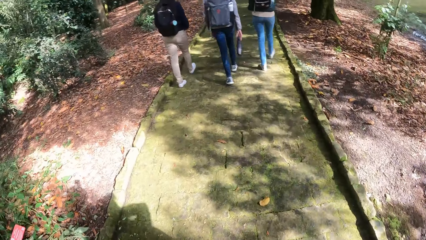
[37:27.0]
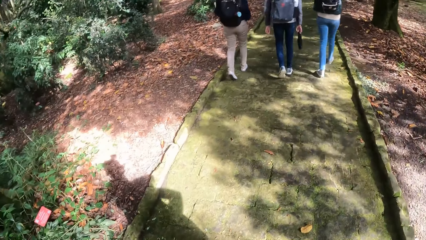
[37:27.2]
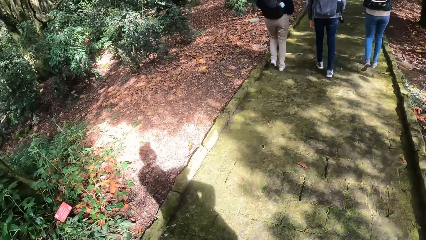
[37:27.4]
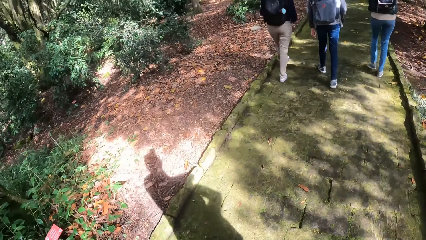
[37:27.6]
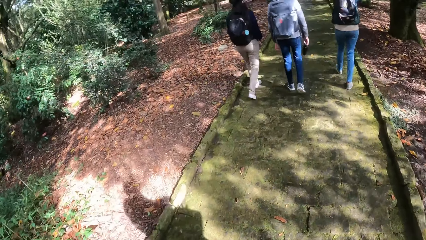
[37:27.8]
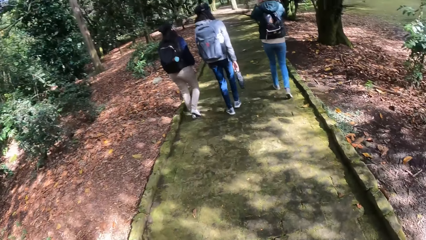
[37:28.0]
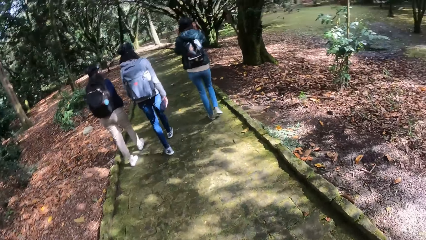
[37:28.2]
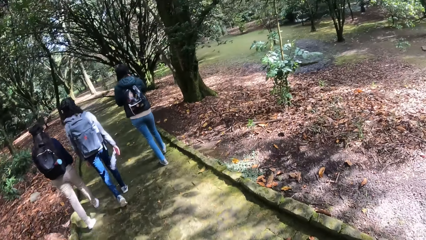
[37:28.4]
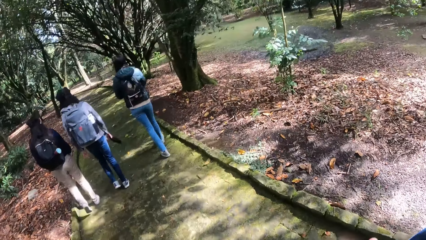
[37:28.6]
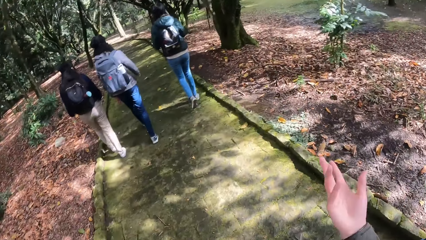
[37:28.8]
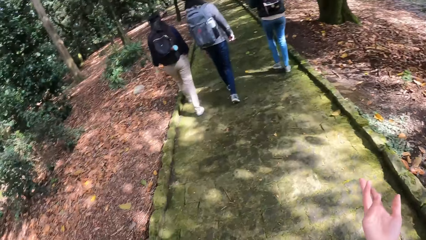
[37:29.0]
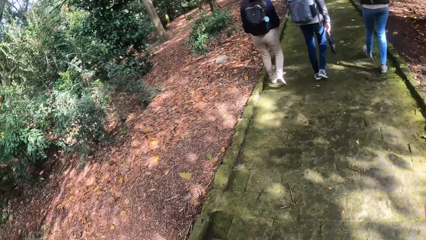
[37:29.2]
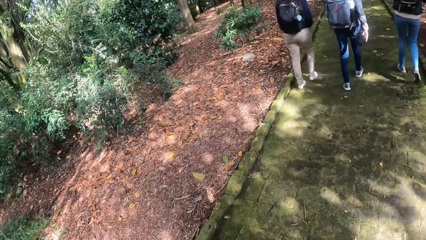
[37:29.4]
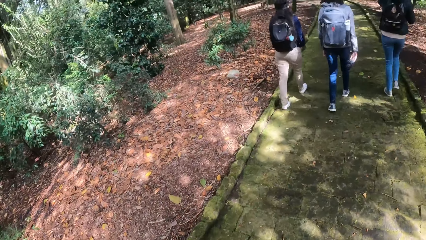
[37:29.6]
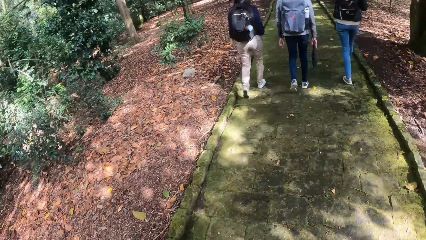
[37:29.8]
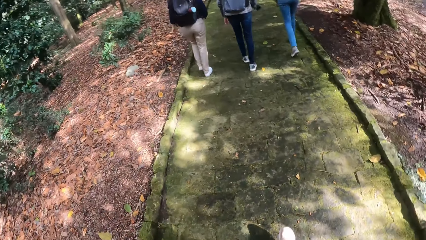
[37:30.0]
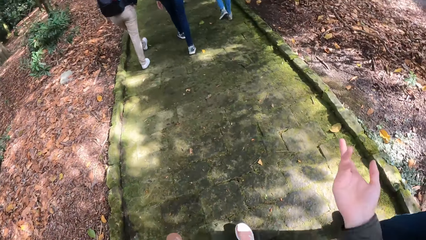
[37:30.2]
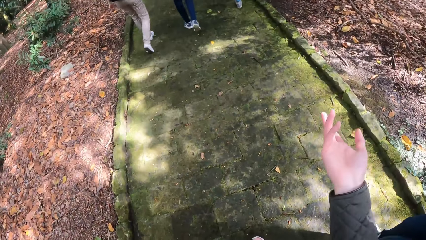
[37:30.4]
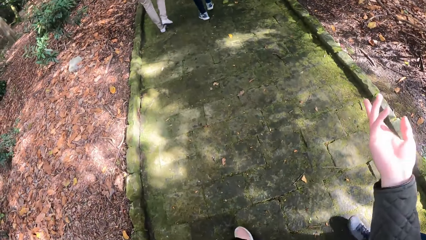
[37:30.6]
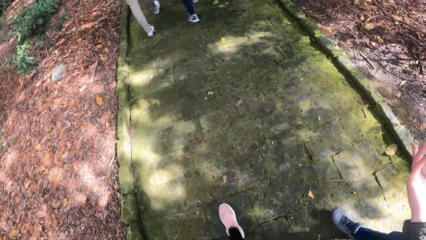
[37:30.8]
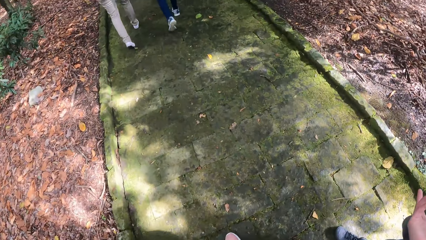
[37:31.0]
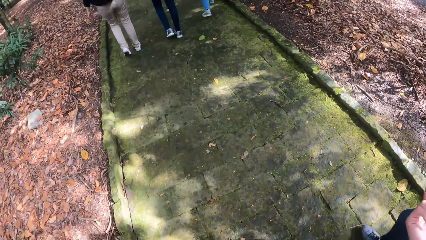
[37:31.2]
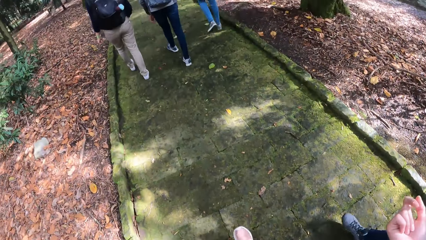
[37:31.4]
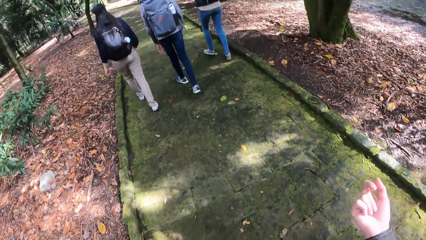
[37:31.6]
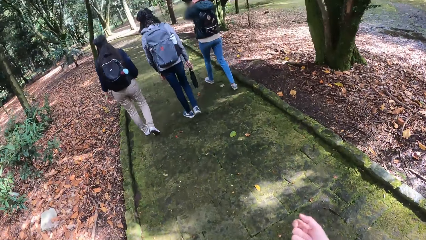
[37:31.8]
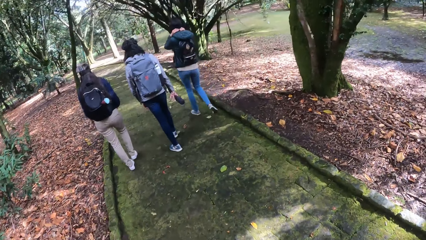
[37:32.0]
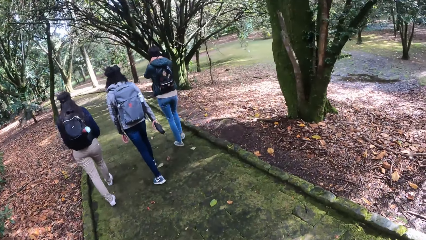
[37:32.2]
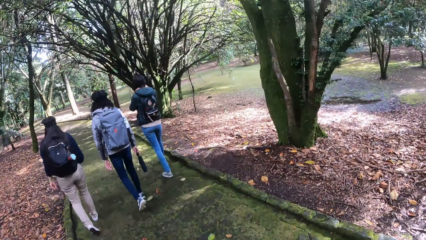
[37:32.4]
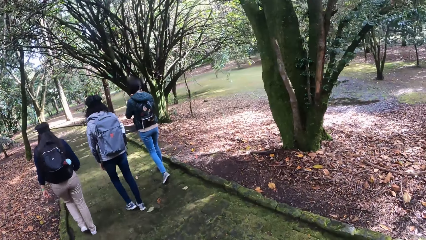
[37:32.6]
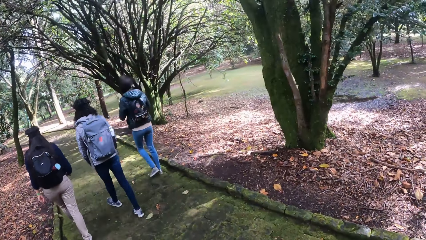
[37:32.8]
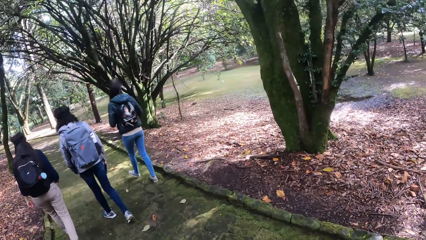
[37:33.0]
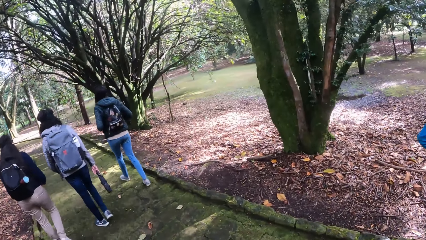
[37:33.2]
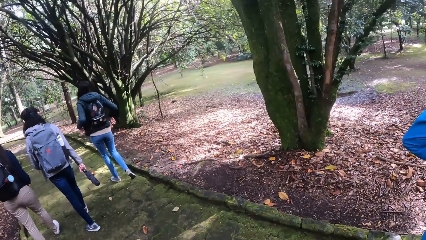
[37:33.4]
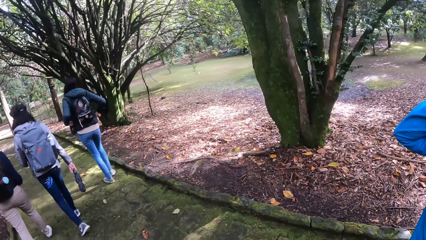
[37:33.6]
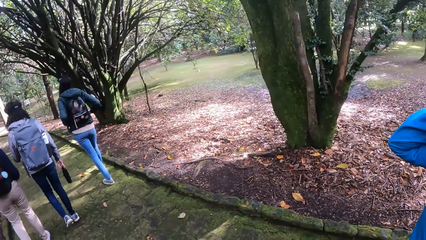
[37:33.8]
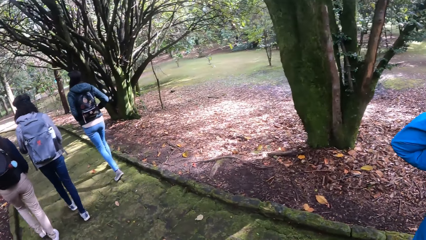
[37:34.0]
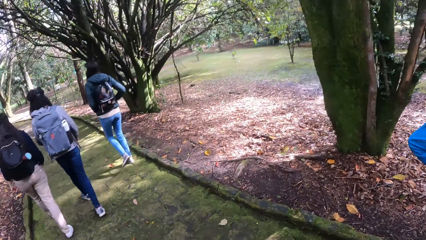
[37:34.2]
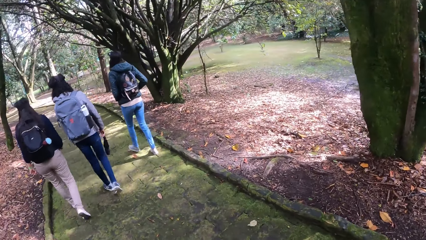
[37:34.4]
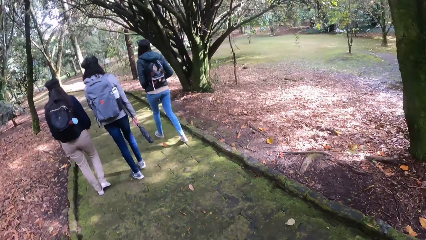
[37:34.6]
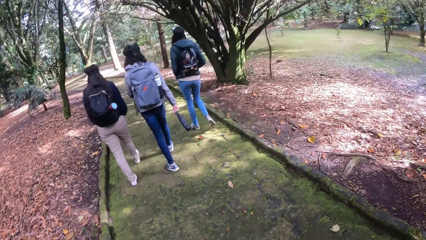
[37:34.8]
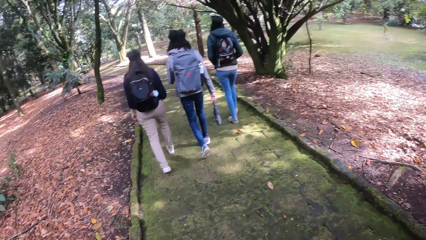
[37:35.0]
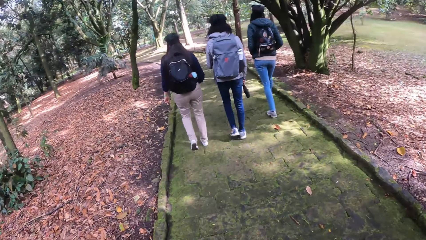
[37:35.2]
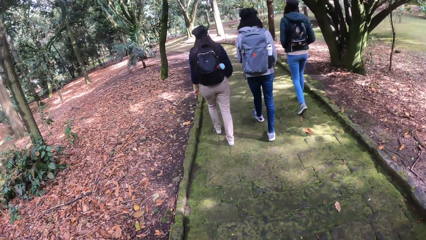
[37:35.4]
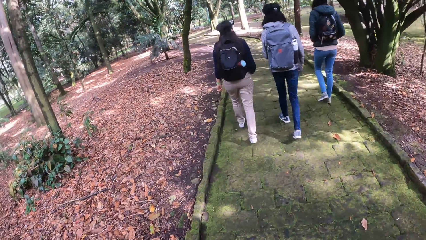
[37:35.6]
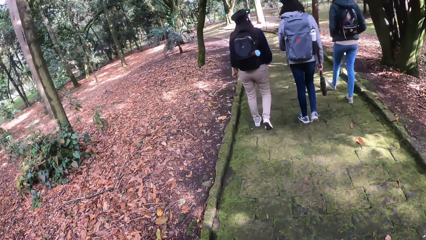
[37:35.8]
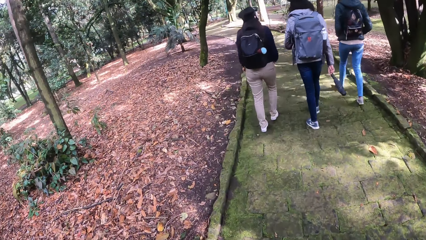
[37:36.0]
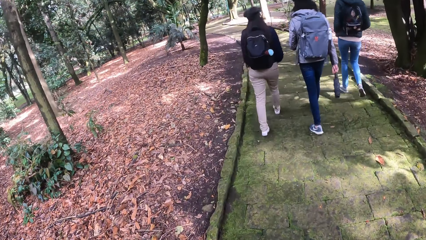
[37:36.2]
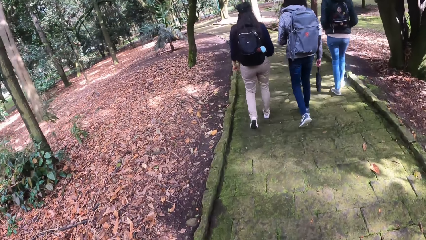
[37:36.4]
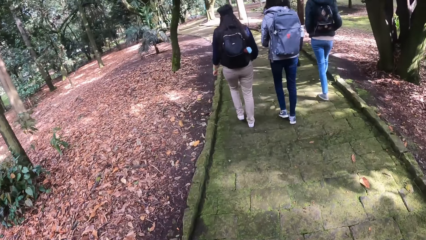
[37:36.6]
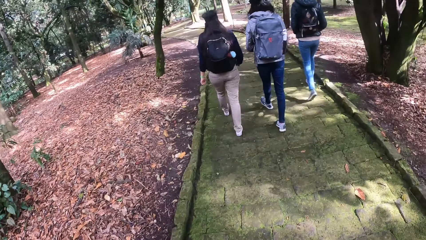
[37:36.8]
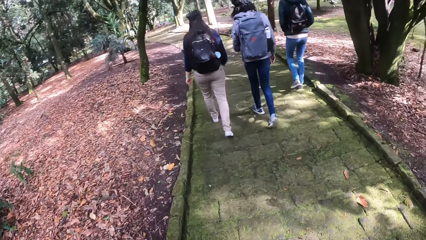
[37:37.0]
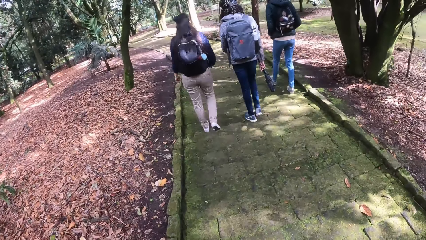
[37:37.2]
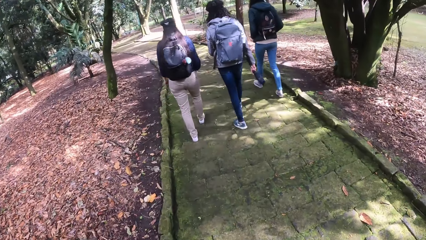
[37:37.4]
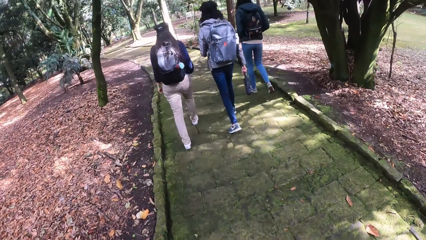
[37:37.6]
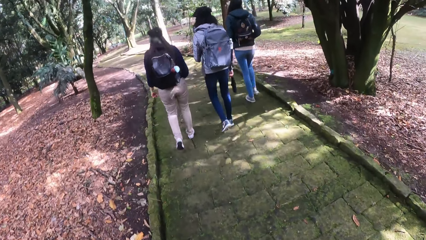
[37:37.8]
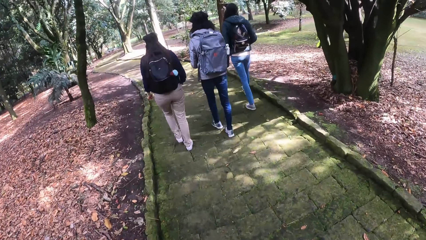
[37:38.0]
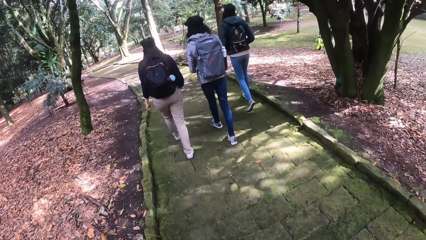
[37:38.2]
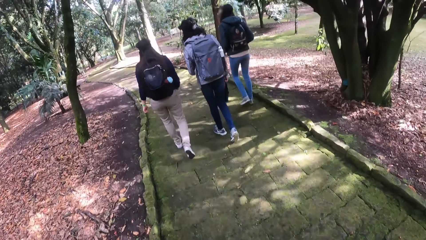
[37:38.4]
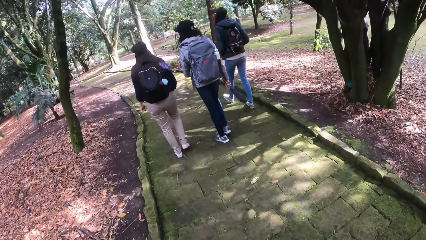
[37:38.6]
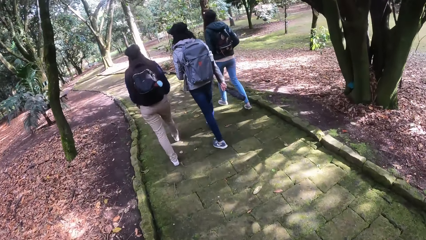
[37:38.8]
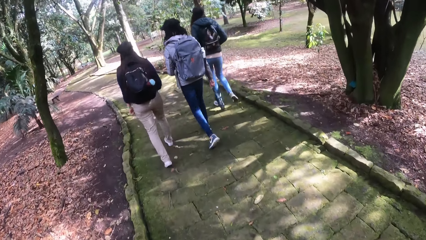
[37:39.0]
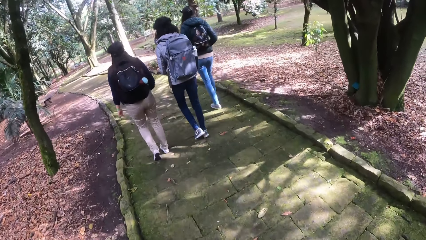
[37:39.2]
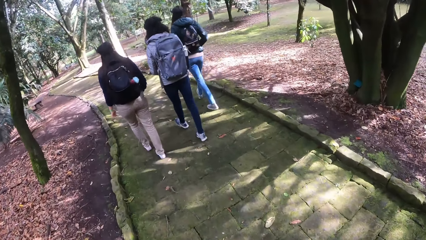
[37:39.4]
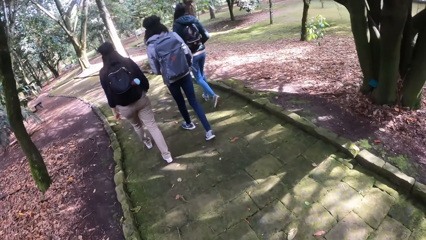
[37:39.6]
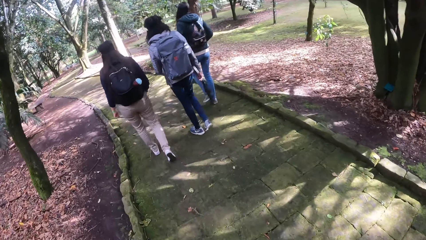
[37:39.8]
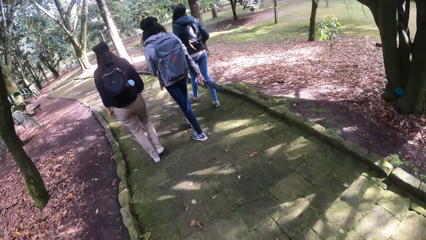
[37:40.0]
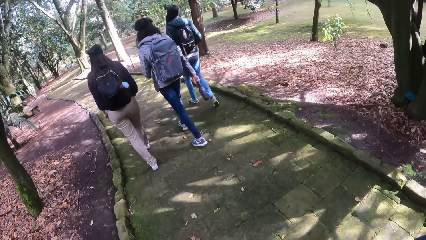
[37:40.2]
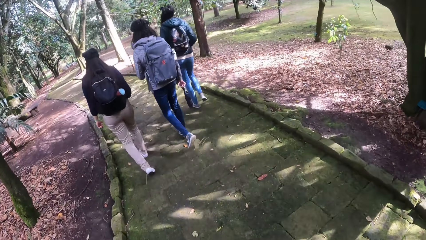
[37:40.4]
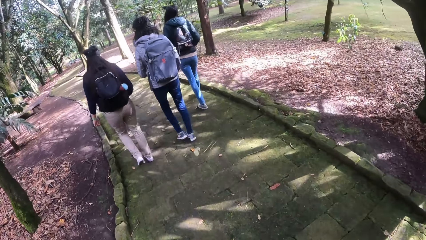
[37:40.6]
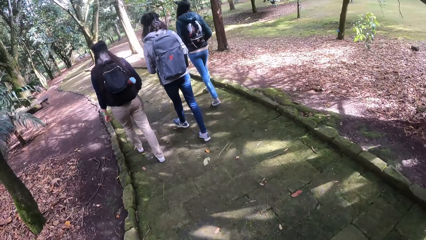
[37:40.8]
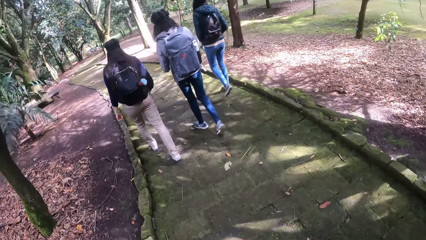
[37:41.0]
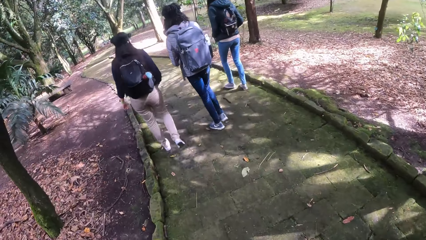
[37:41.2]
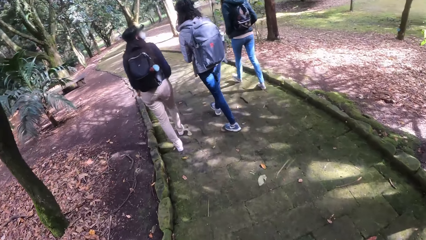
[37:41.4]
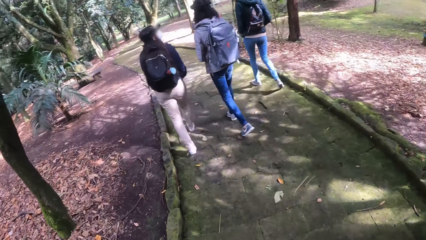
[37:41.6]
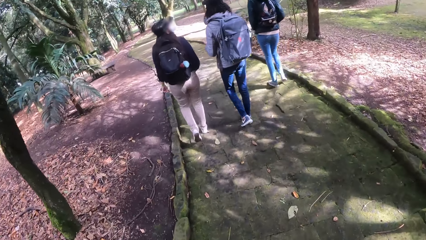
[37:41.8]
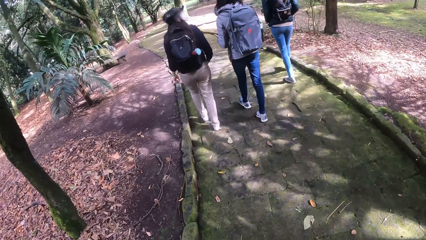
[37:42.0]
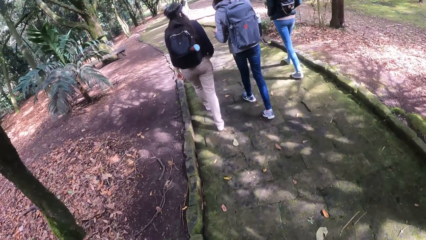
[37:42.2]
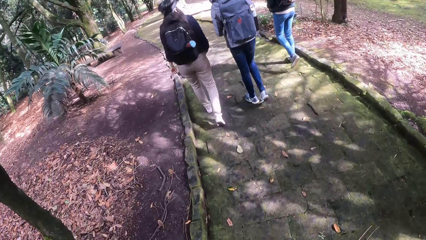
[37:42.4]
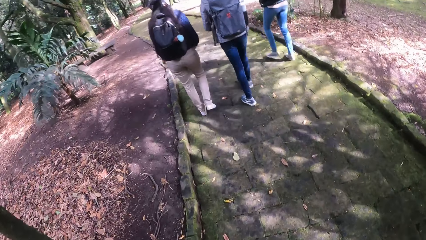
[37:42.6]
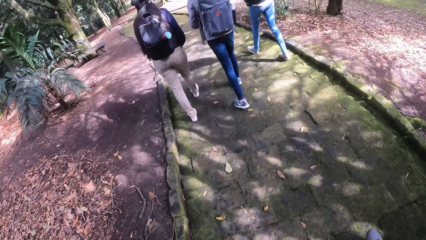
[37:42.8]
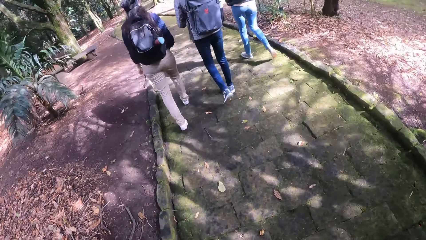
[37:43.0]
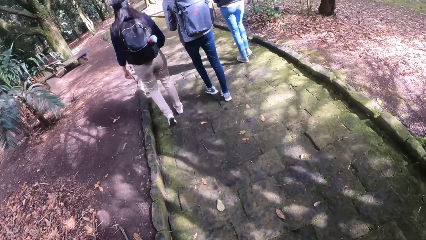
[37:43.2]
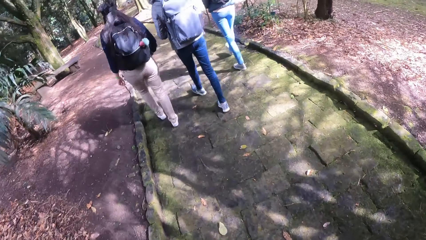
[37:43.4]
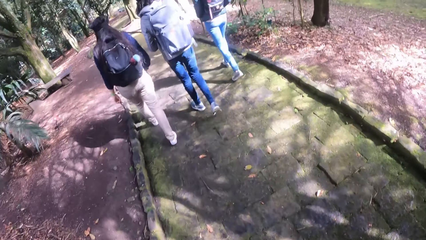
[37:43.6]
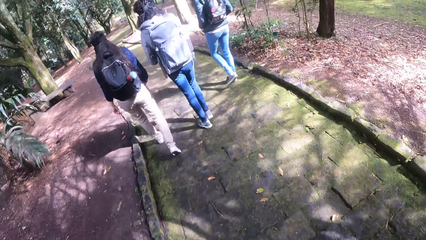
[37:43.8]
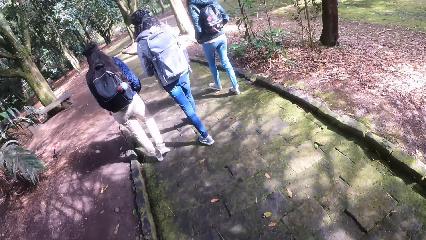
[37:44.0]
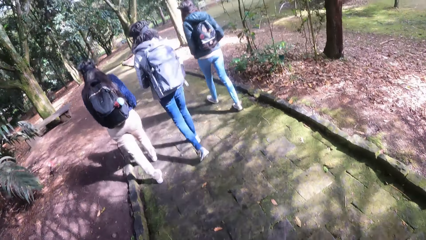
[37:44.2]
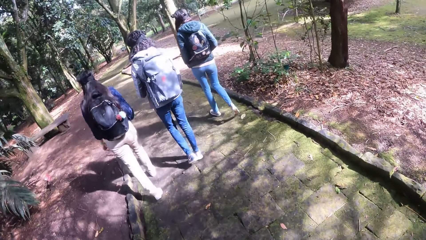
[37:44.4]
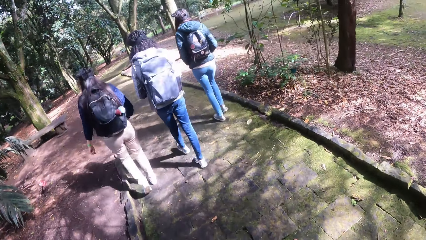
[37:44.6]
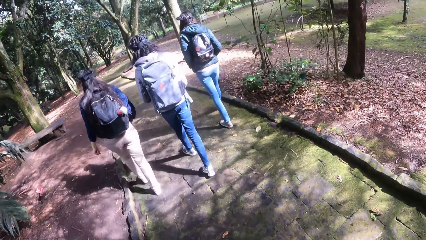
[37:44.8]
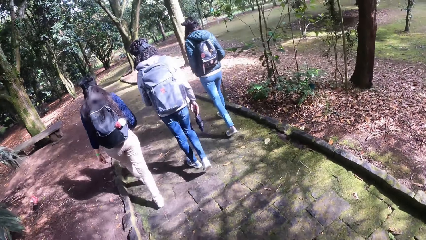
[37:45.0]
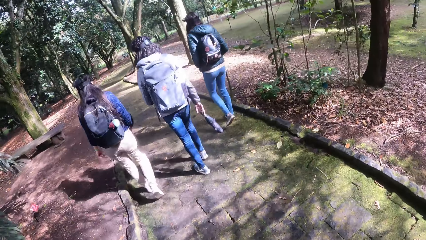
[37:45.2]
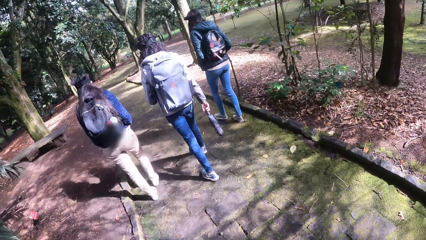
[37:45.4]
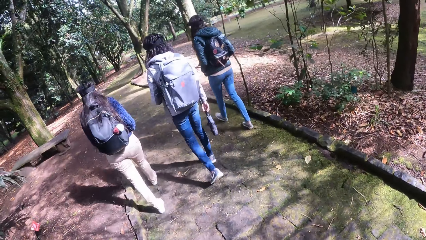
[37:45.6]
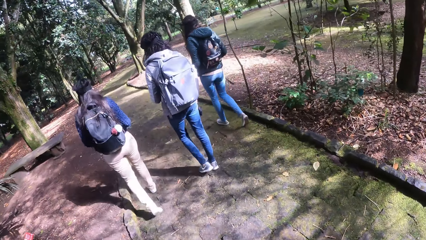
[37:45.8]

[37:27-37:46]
The camera wearer interacts with a woman. They talk to the woman.
